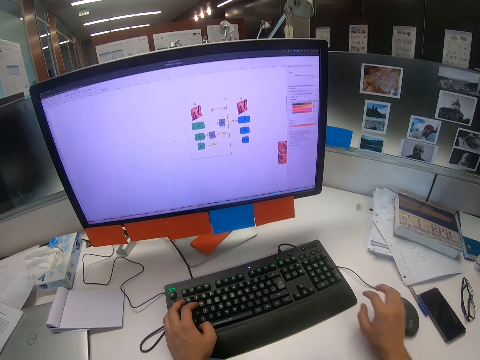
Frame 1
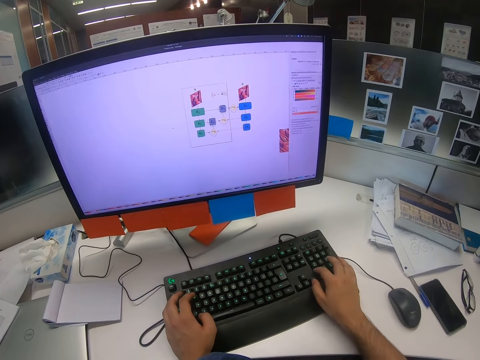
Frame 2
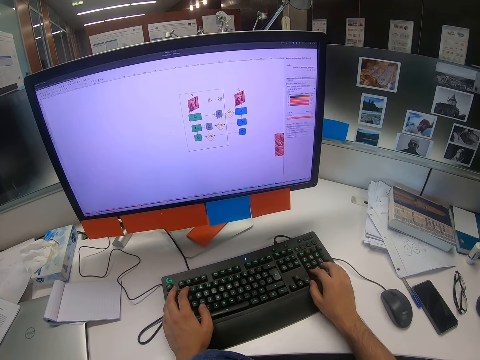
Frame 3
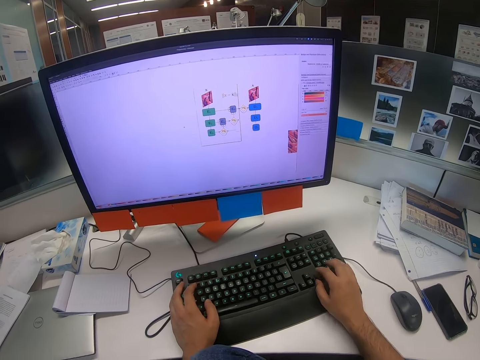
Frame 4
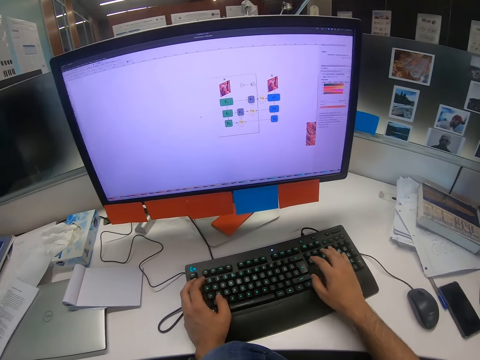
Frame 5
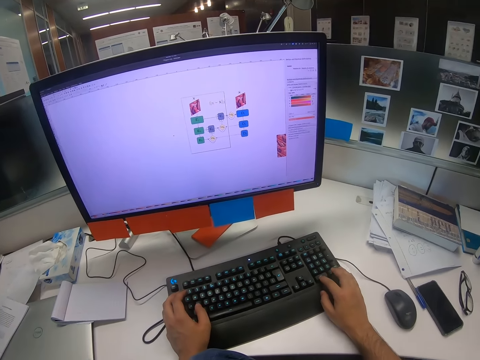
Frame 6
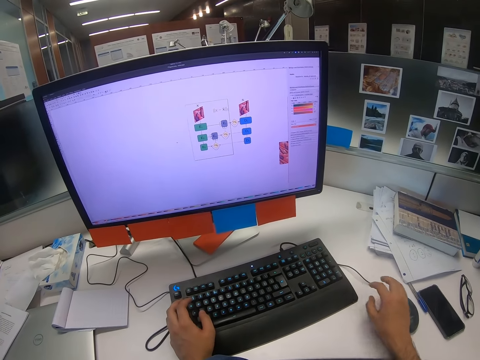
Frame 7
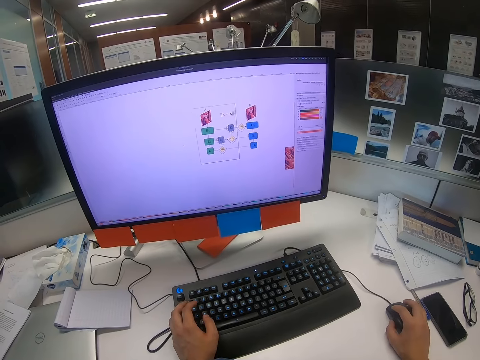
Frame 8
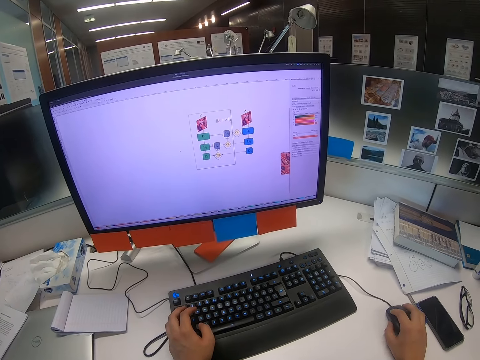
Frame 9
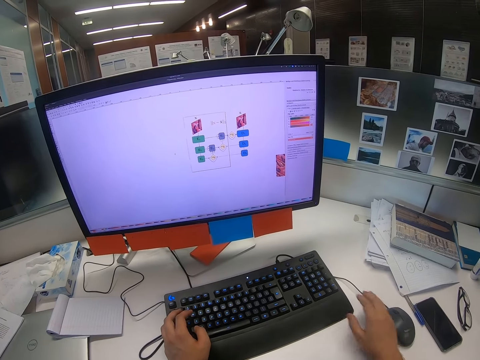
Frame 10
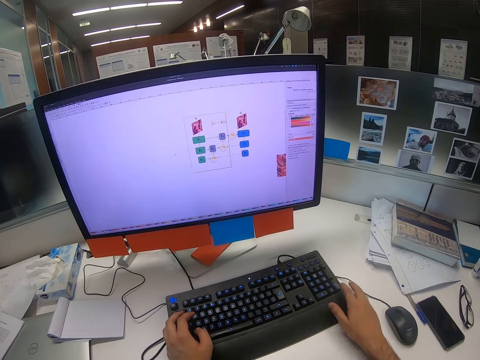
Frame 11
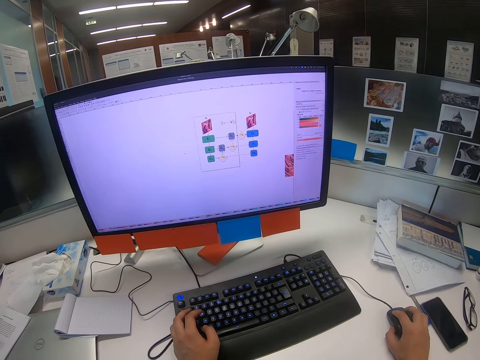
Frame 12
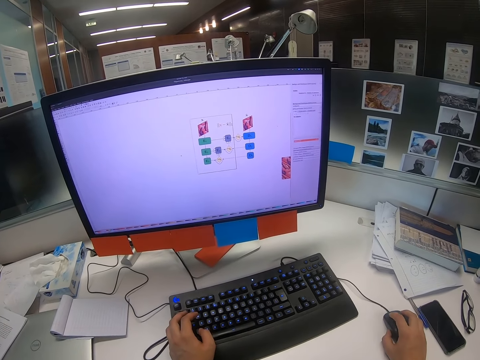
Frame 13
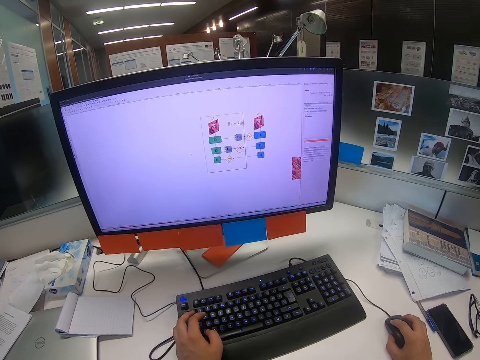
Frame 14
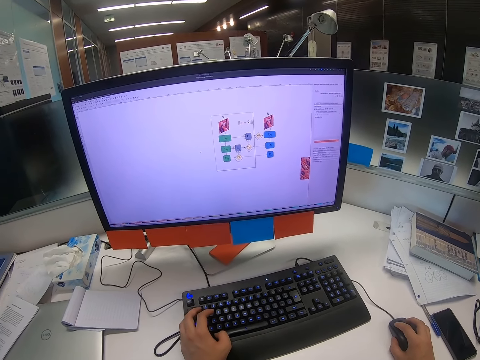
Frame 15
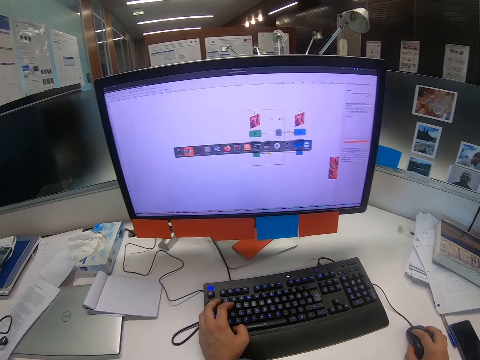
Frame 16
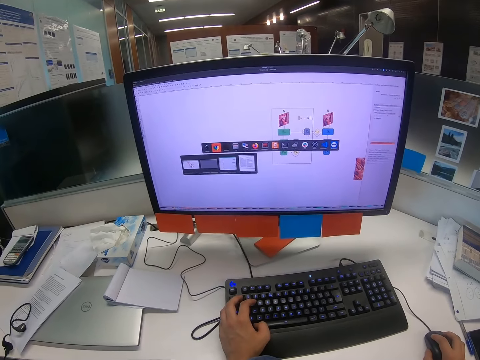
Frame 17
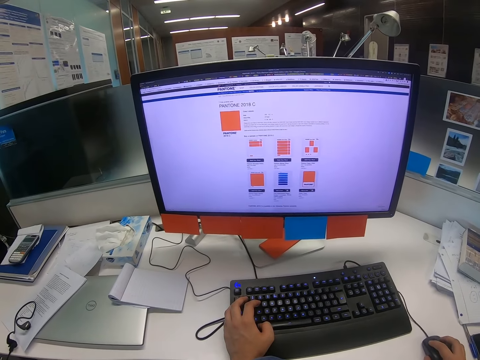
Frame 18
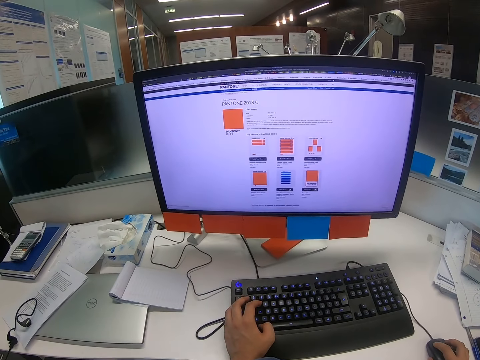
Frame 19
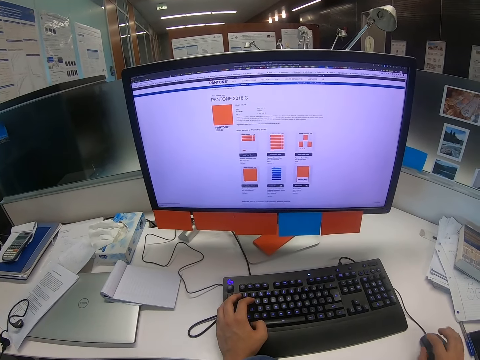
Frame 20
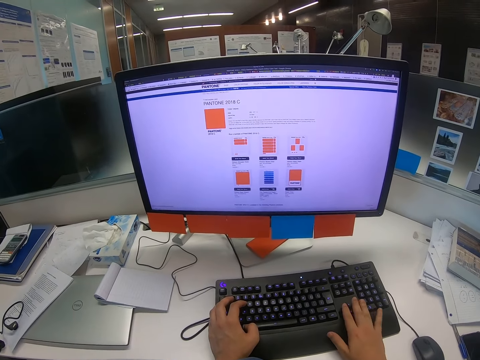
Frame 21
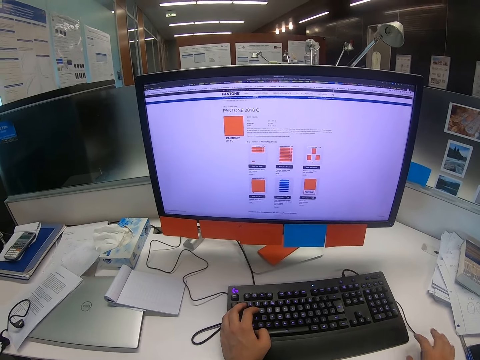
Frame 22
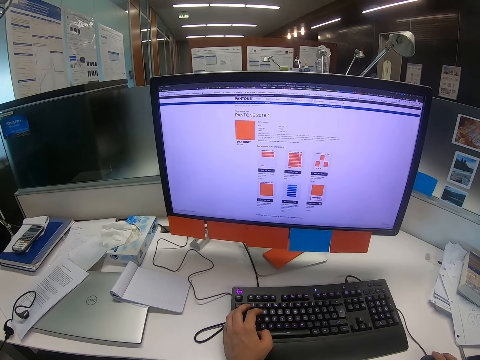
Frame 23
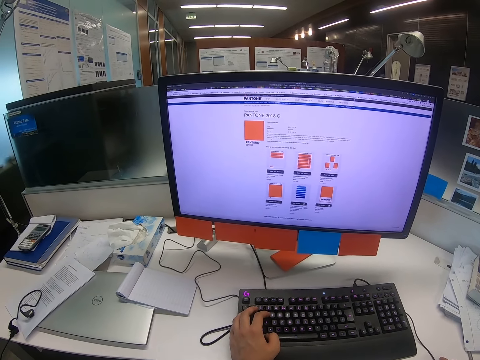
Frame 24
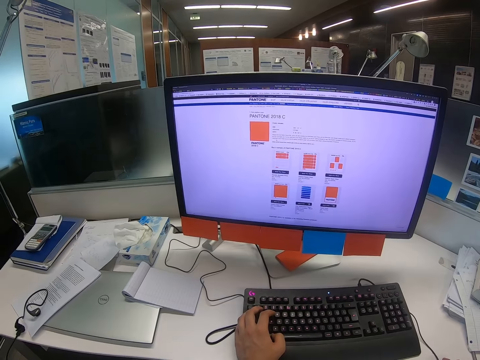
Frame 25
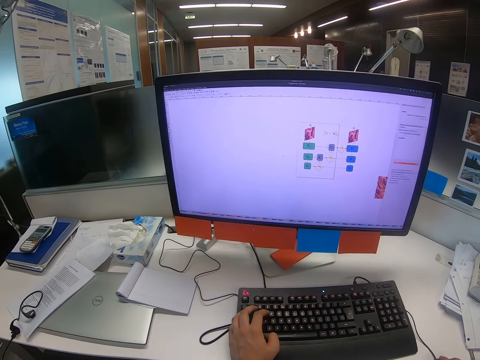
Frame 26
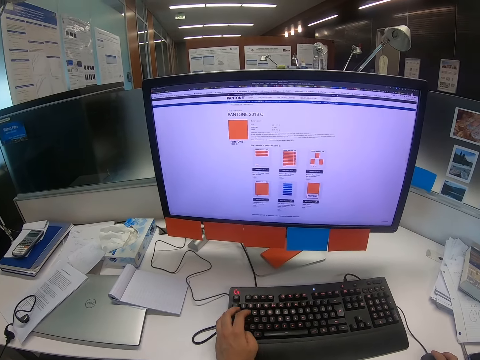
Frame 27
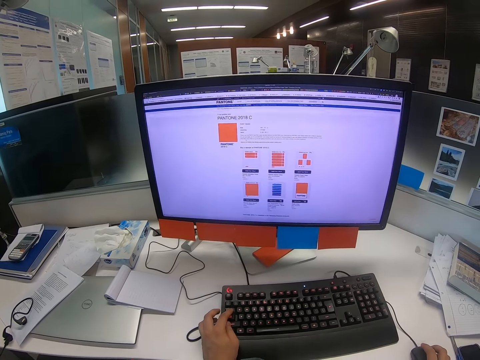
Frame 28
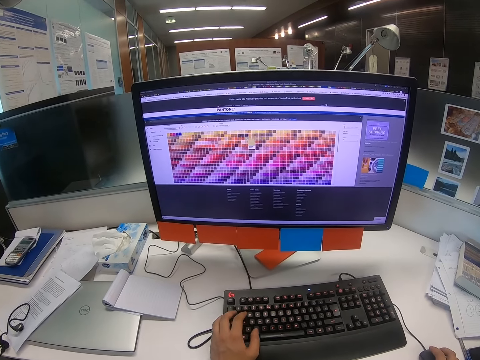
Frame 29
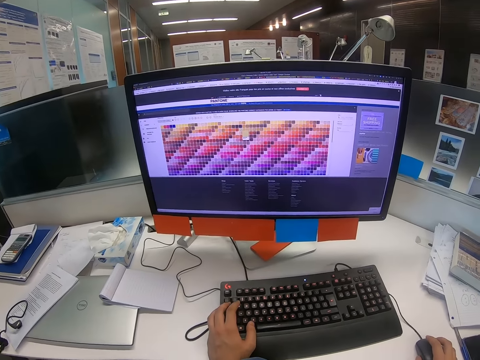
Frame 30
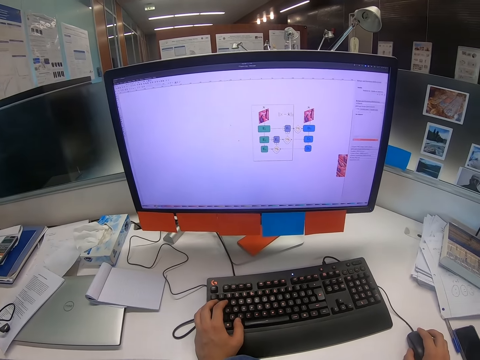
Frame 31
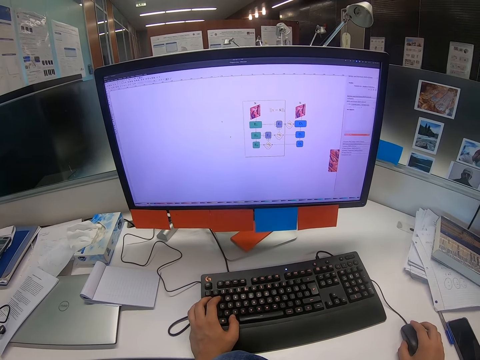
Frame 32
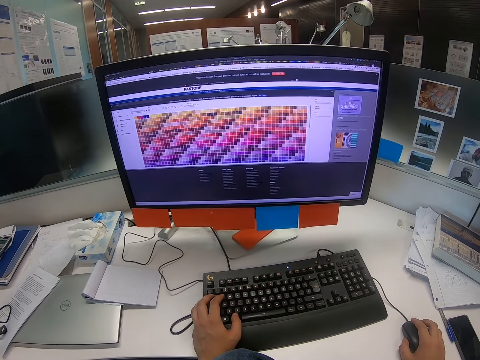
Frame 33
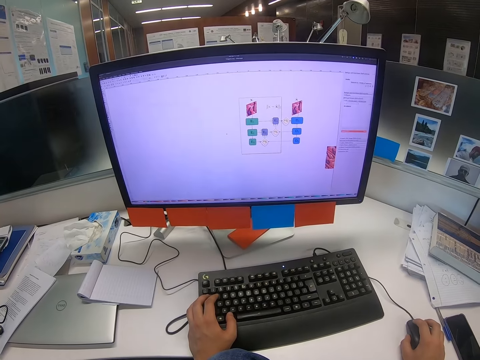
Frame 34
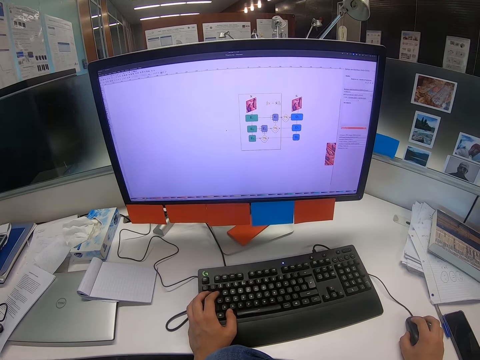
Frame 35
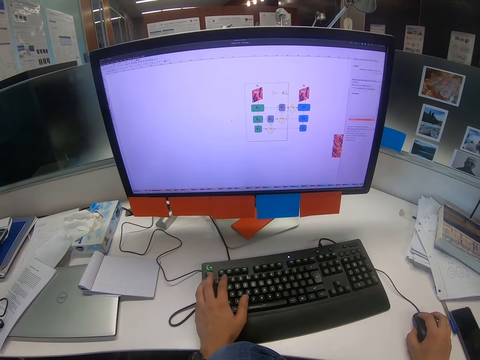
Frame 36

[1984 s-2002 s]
The camera wearer types on the keyboard. He moves the mouse with his right hand. He presses on the keyboard with his right hand. He moves the mouse with his right hand. He presses on the keyboard with his right hand. He moves the mouse with his right hand. He presses on the keyboard with his left hand.

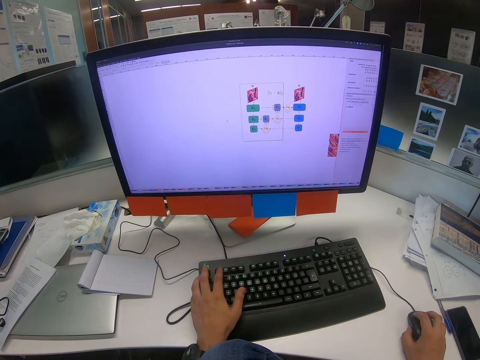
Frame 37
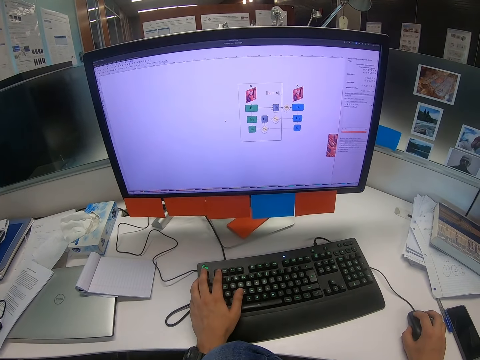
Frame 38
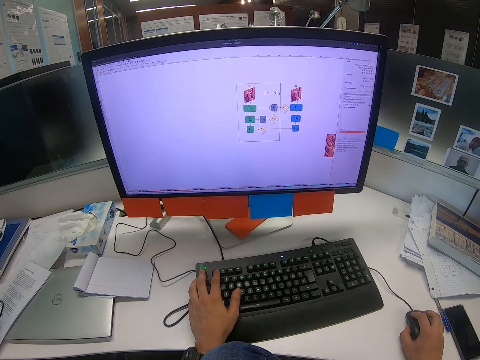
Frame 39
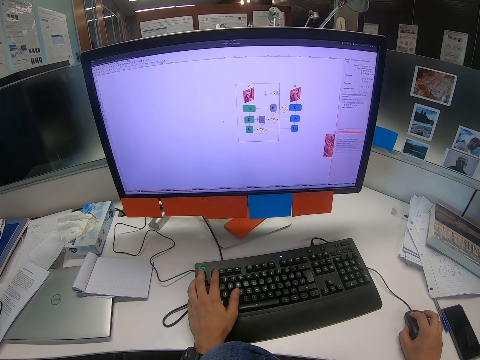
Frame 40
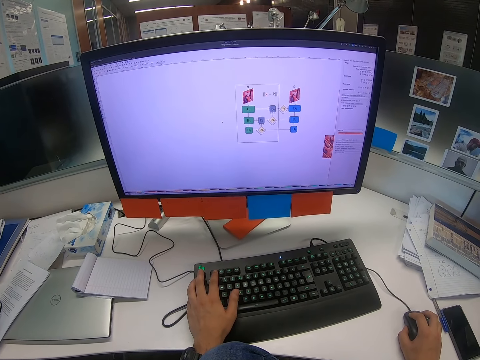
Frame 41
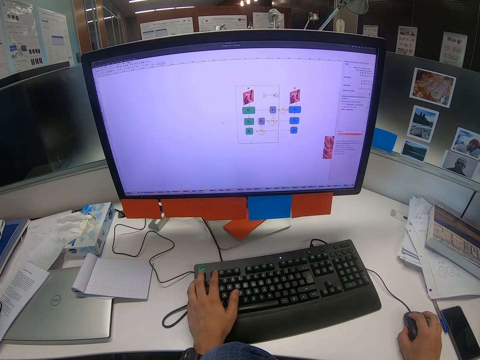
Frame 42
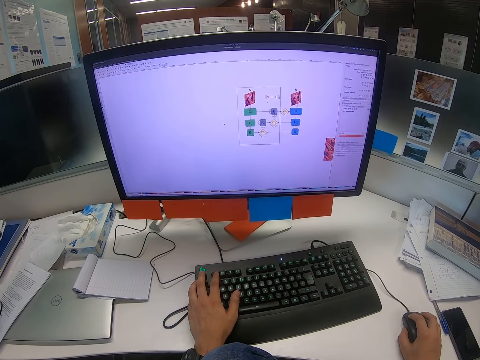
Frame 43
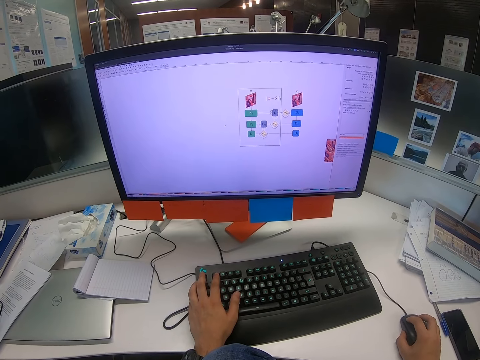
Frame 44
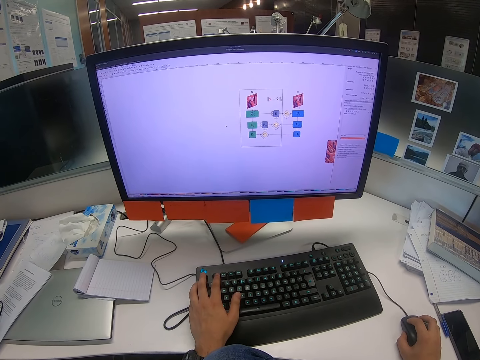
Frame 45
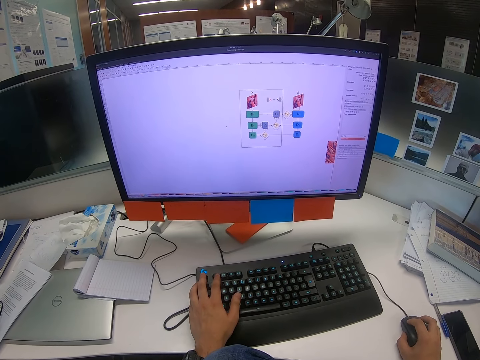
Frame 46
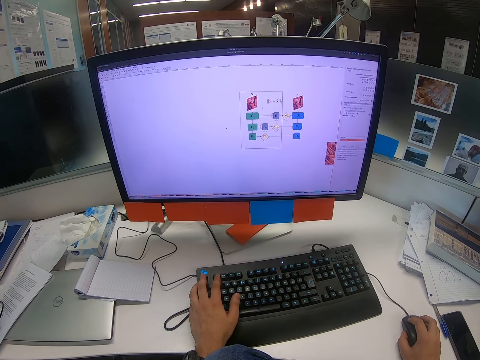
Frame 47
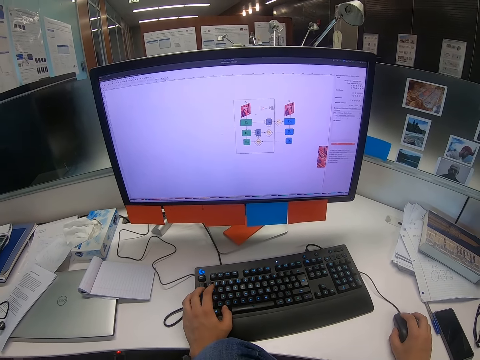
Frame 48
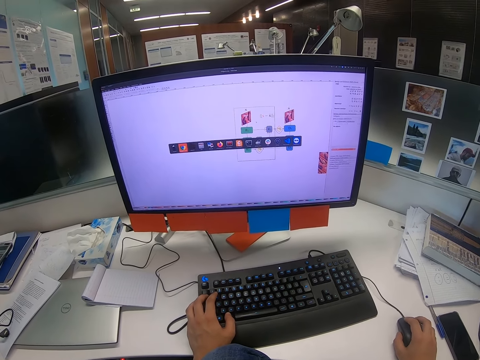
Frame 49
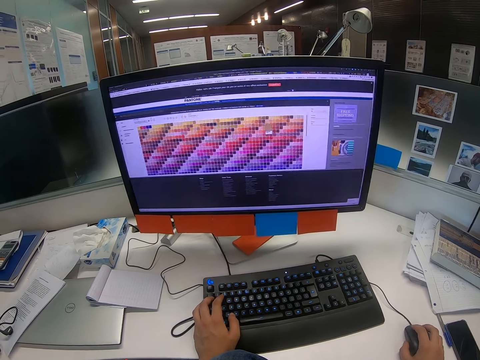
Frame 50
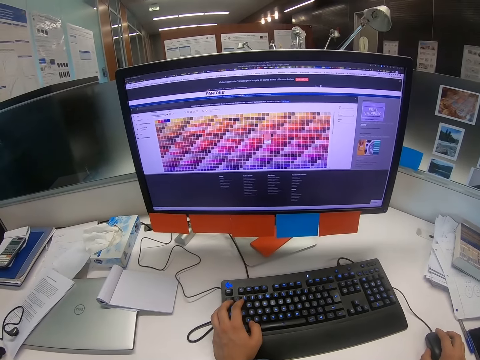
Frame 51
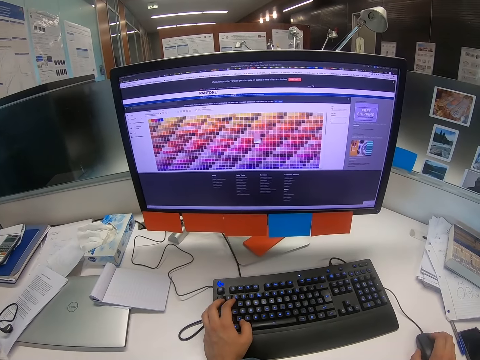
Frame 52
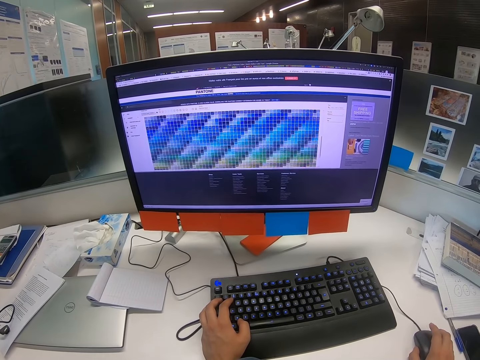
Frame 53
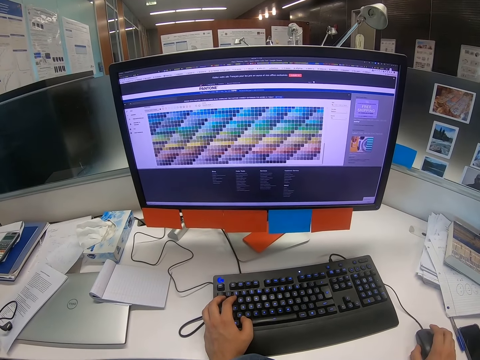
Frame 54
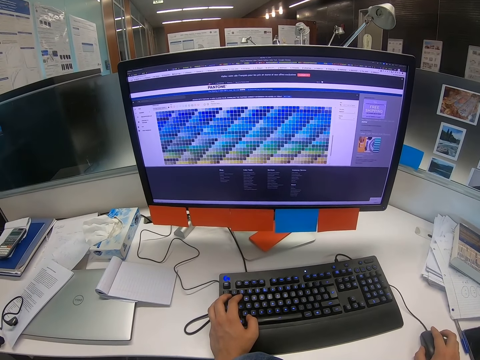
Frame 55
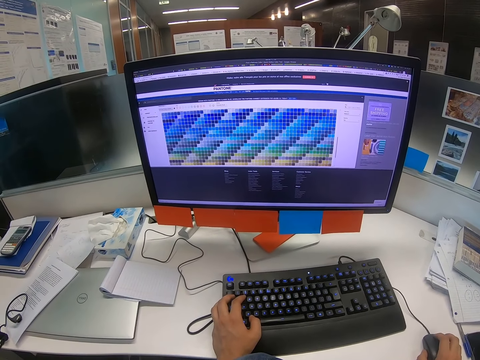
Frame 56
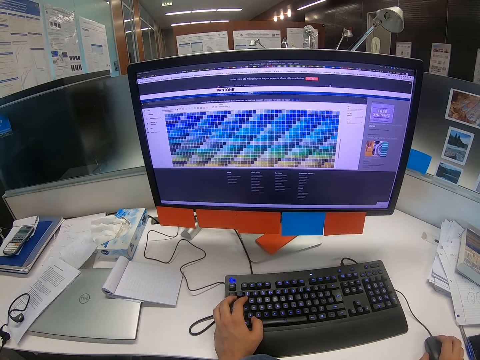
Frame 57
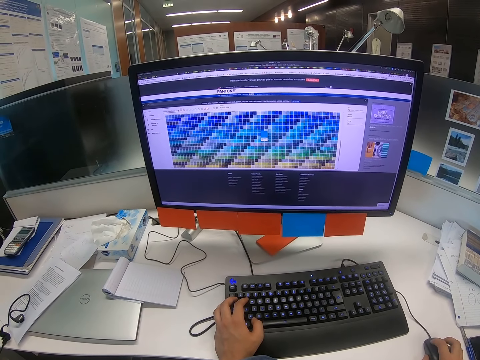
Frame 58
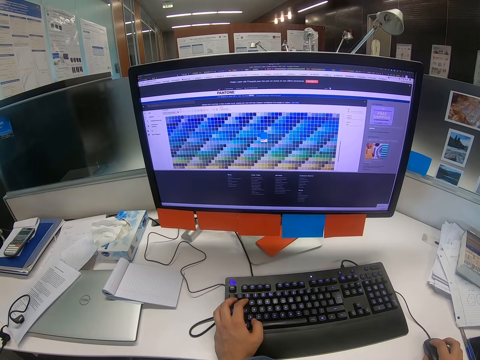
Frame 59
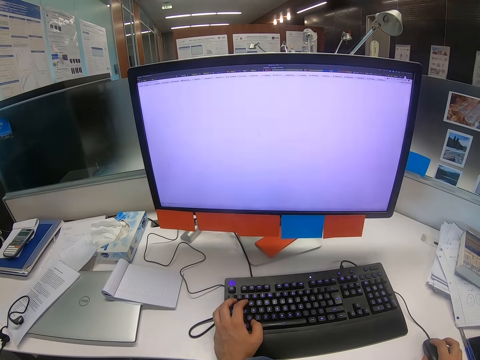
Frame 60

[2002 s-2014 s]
The camera wearer moves the mouse with his right hand. He presses on the keyboard with his left hand. He scrolls on the mouse with his right hand.
